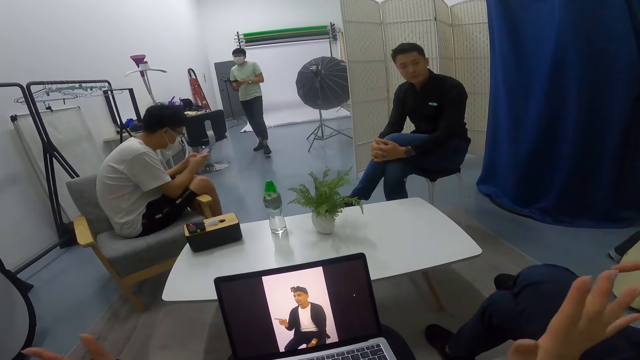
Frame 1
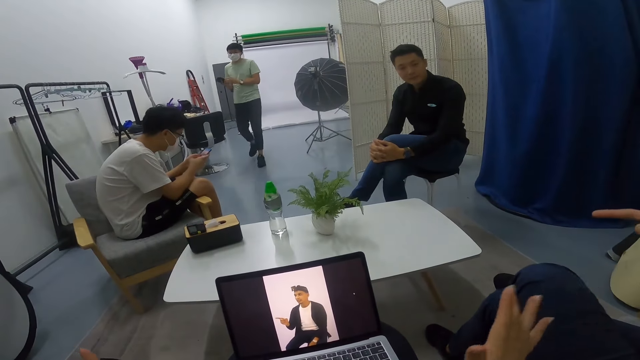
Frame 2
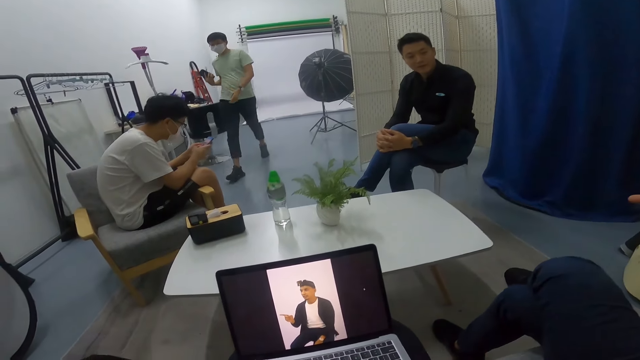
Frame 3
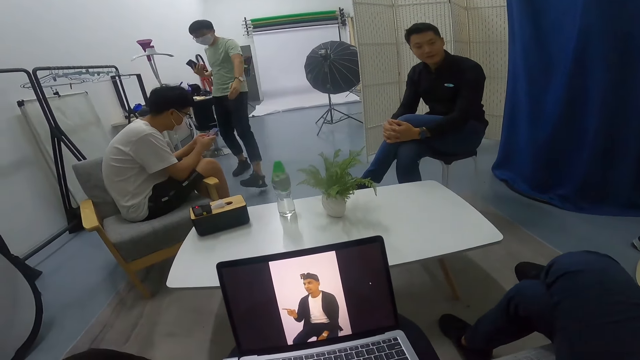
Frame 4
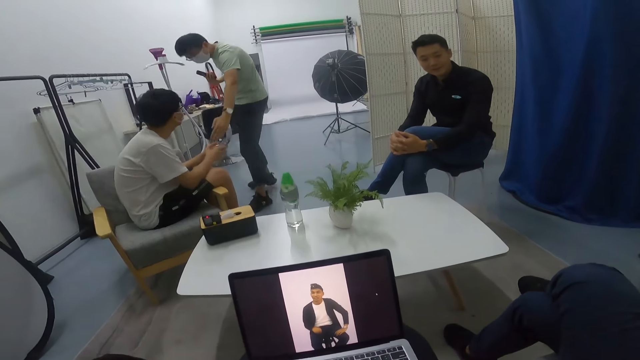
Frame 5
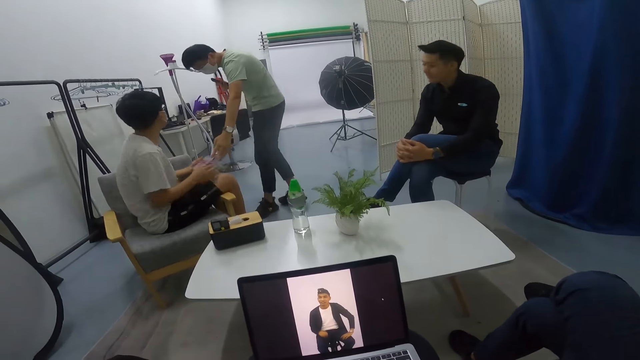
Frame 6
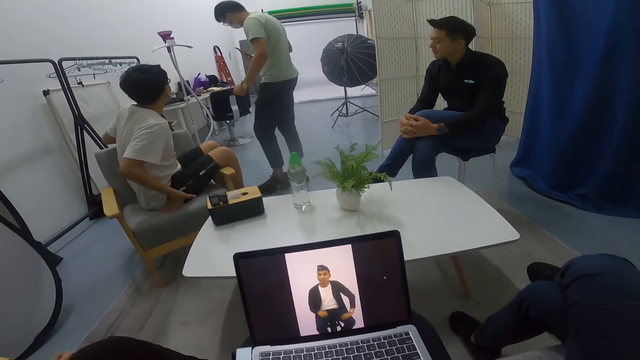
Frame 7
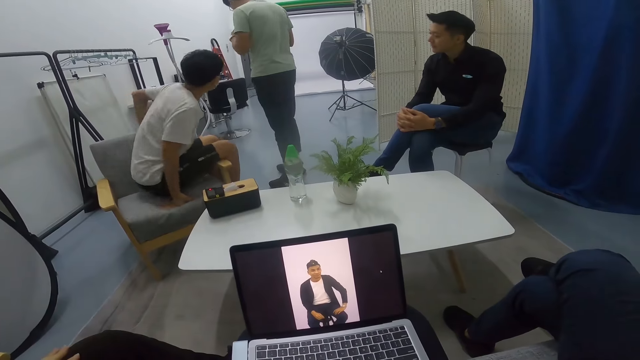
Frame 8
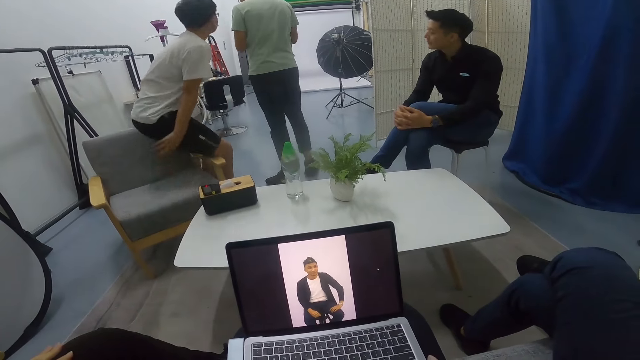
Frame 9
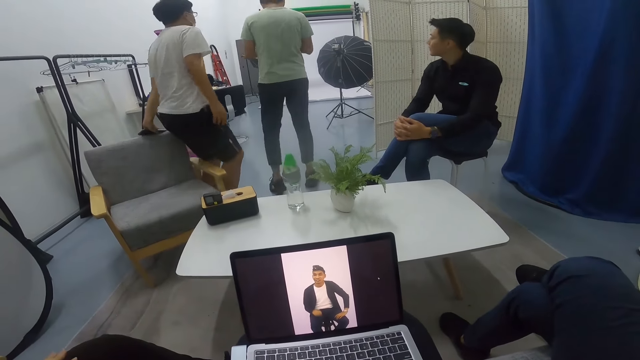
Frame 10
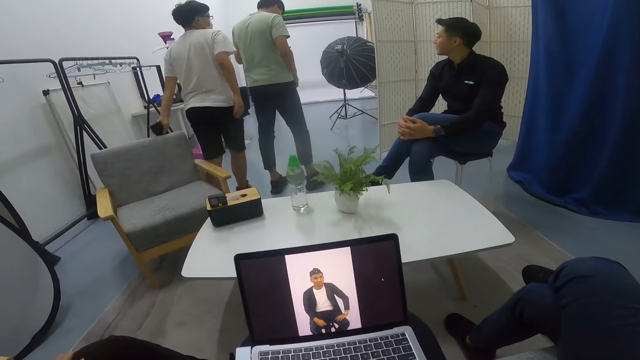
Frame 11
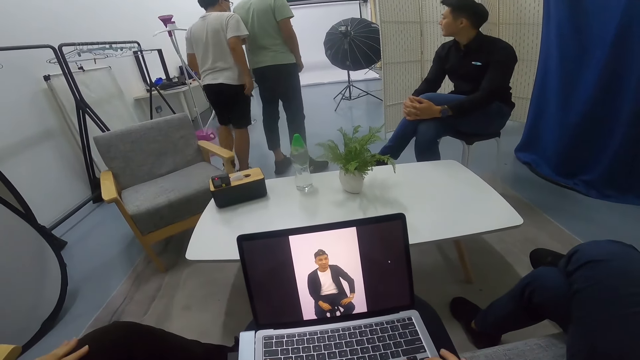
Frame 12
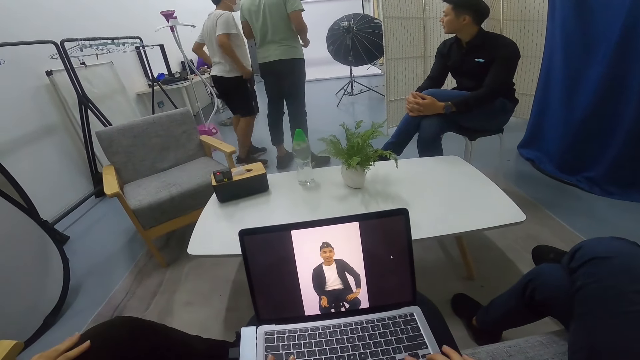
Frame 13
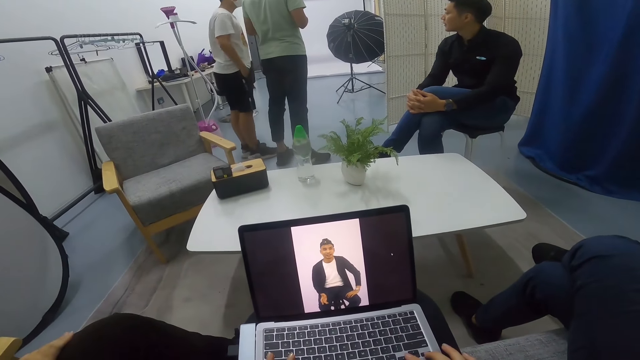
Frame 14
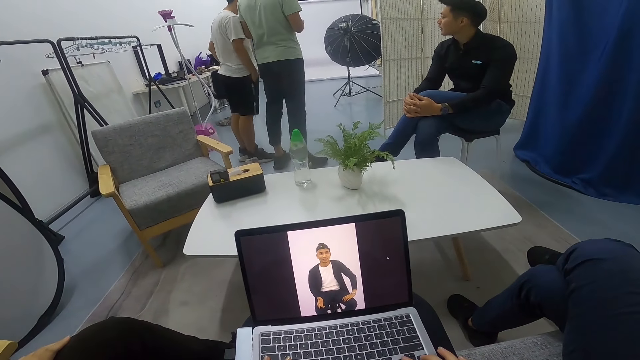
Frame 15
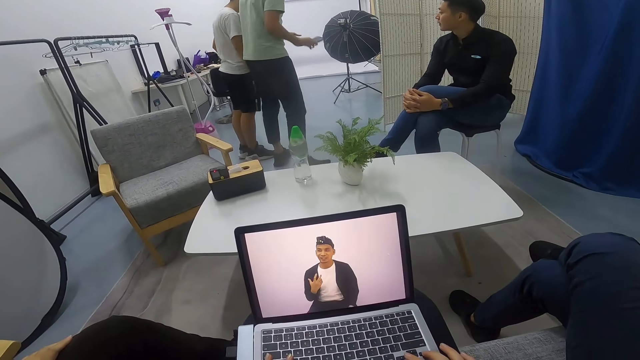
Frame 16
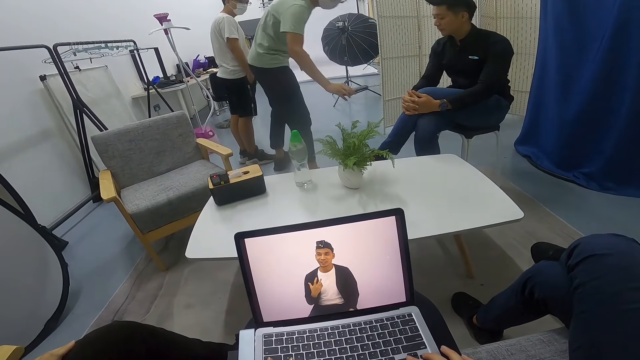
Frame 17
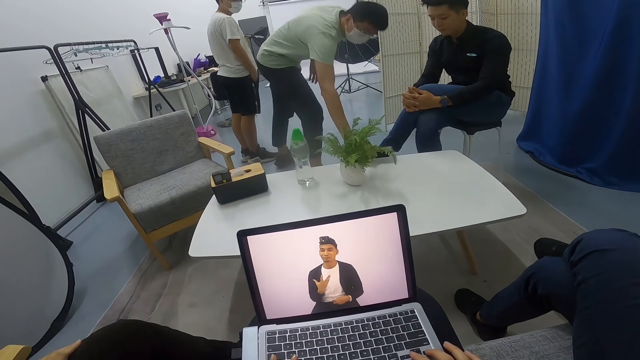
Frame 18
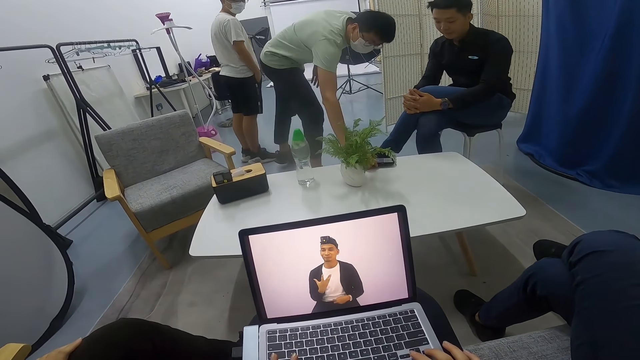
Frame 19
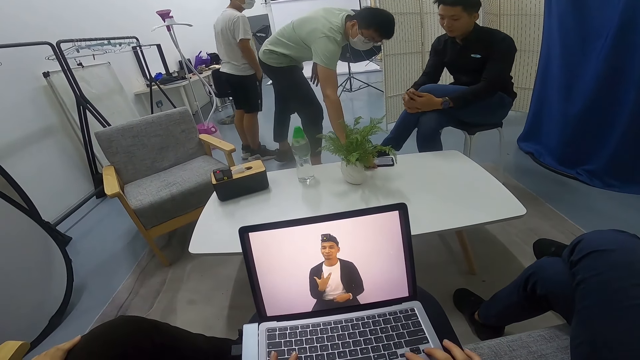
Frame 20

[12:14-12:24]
A man carries a phone towards another man. The camera wearer converses with a third man. The first man calls the second man from the seat. The first man converses with the second man. The second man stands and walks after the first man in the room. The first man converses with the second man. The first man stands on the floor with the second man. The first man moves his phone and drops the phone on the table.

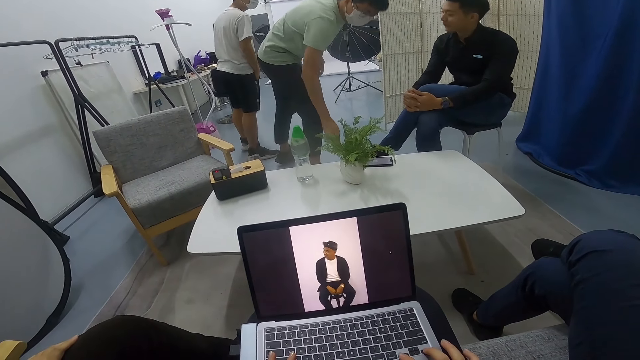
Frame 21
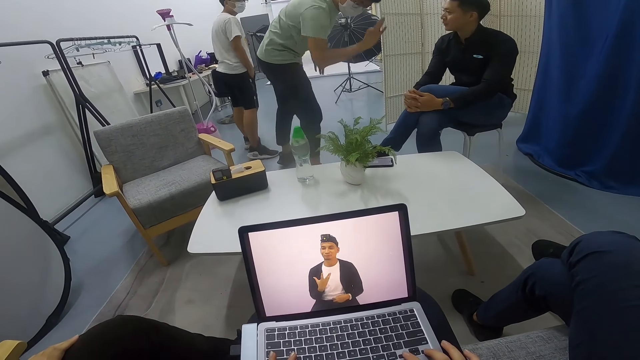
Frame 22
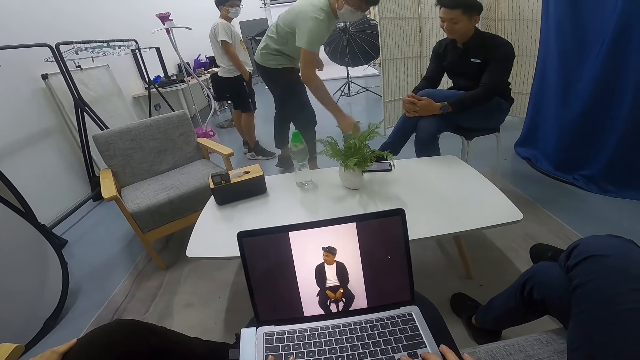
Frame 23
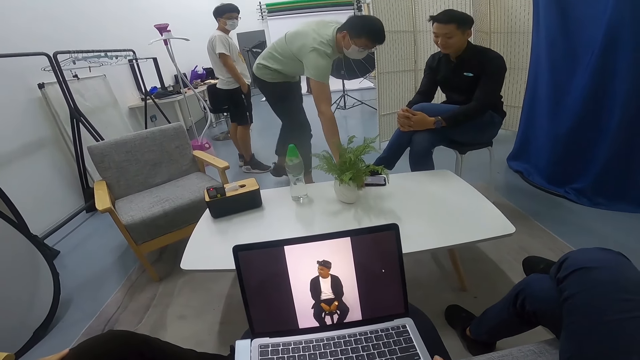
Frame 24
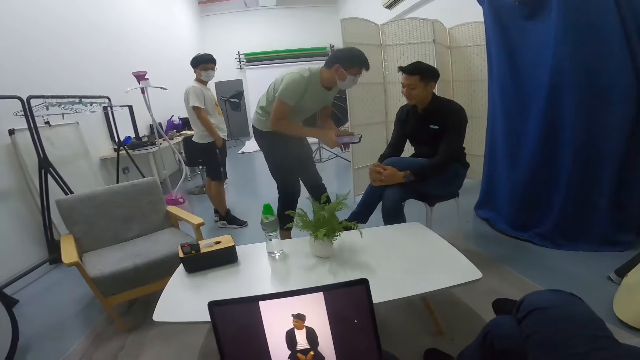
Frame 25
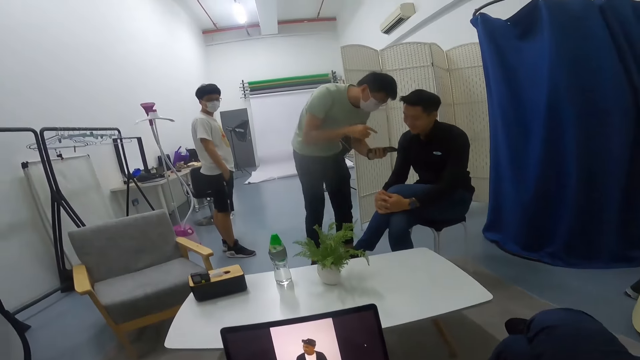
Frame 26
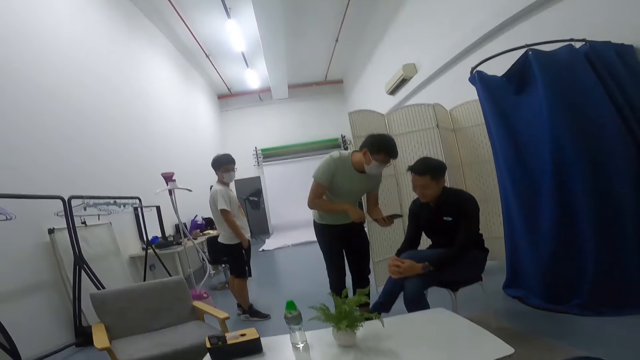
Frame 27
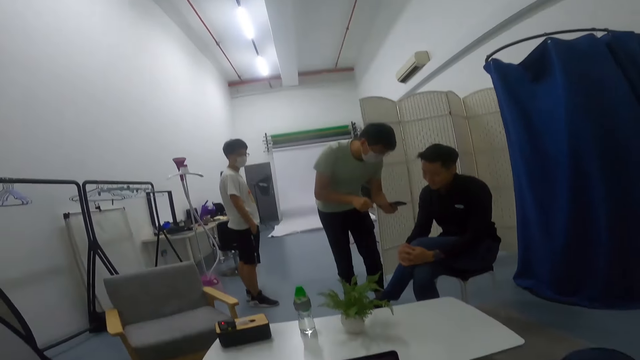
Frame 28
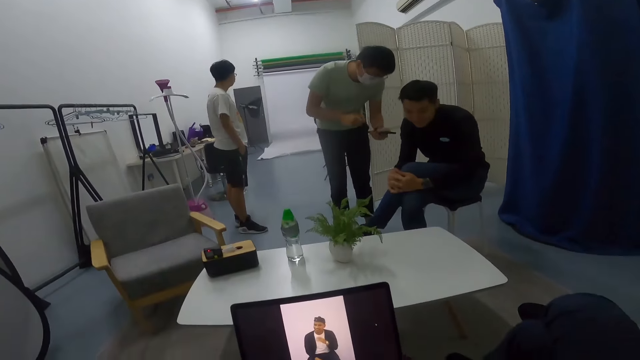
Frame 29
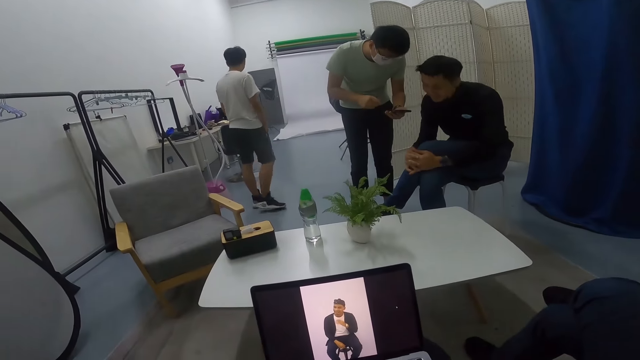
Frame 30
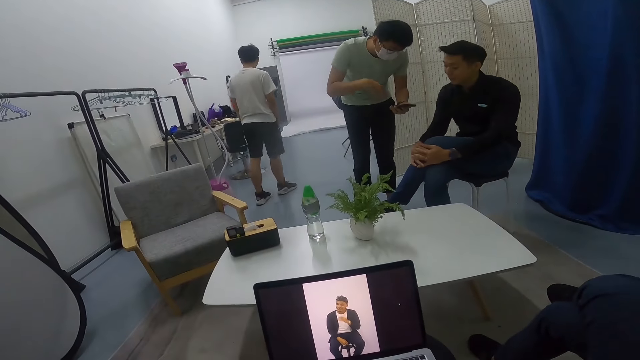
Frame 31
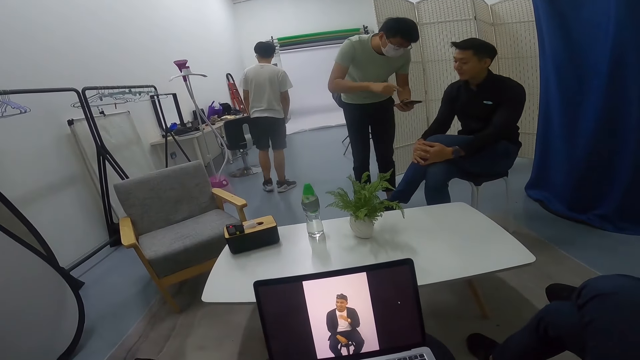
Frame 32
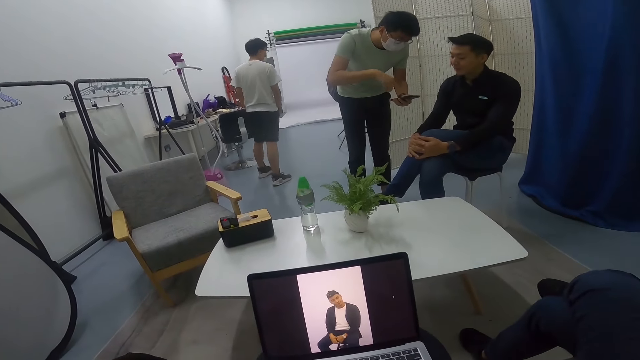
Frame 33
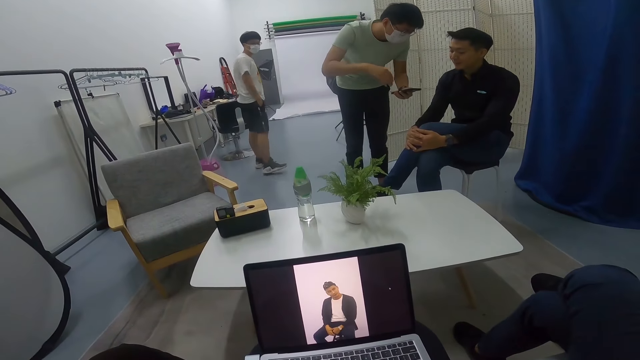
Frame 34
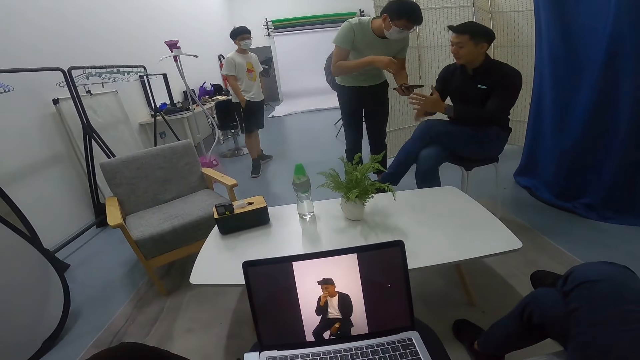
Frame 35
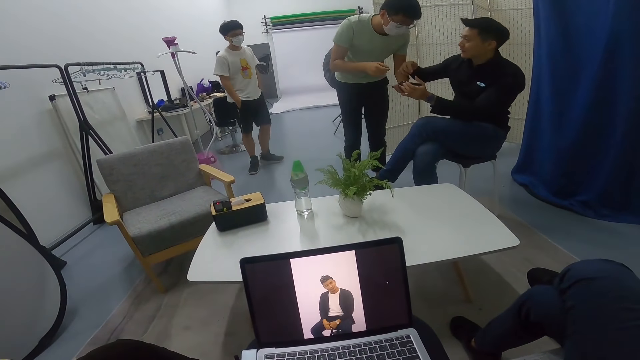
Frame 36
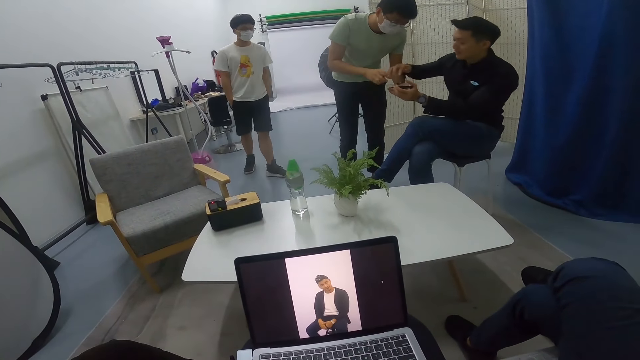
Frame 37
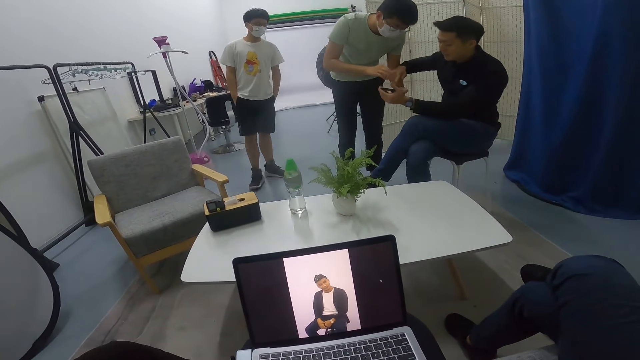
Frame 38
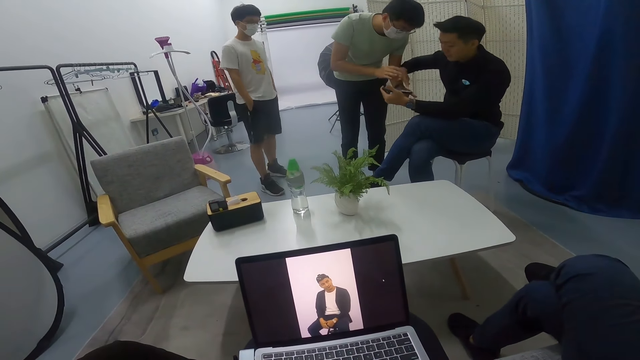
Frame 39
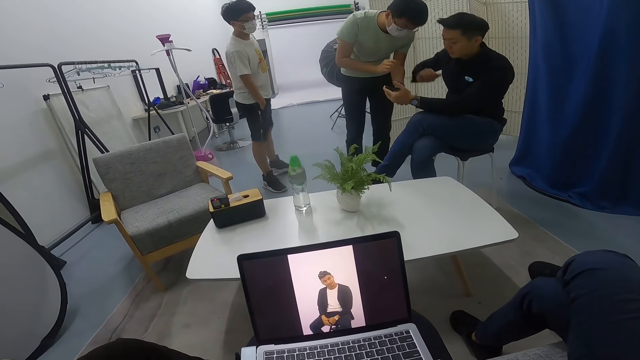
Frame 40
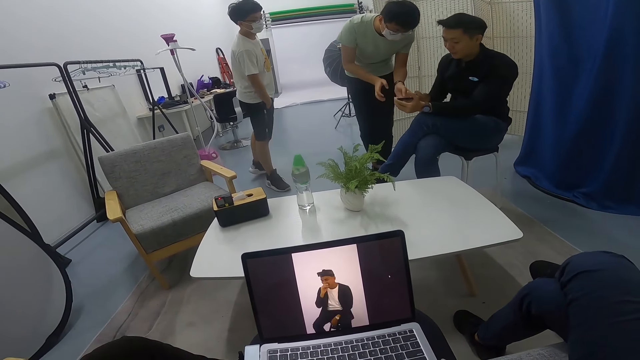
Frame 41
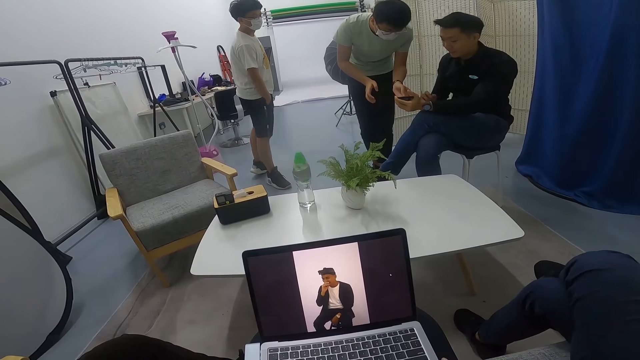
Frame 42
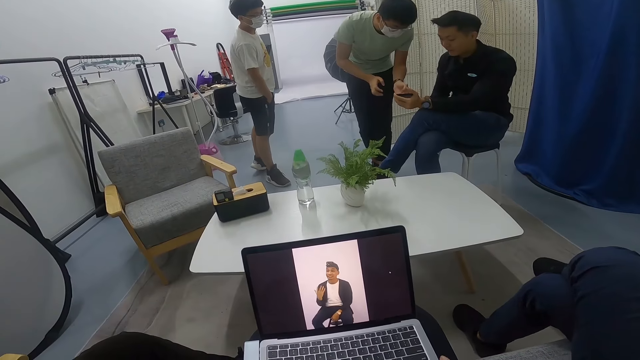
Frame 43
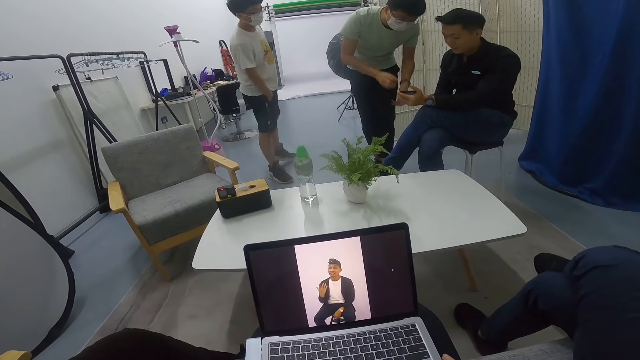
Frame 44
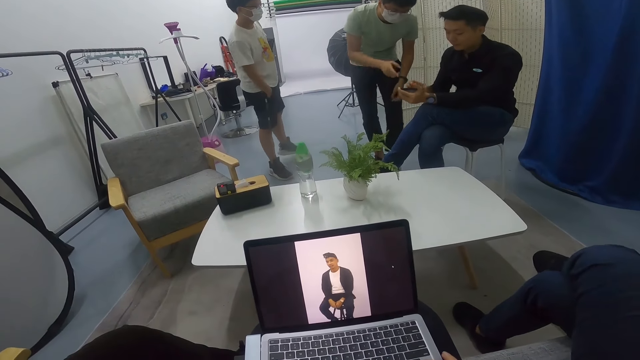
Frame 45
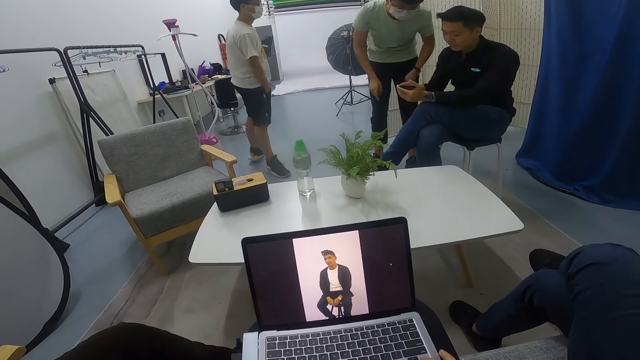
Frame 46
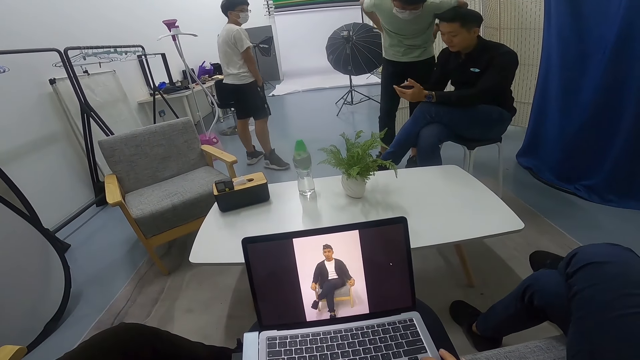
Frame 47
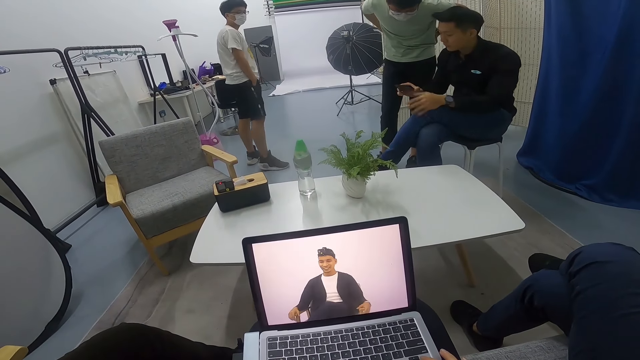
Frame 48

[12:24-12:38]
A man converses with another man. The first man picks up the phone from the table. The first man converses with the second man. A third man walks round on the floor. The first man converses with the second man. The second man takes the phone from the first man and holds the phone. The first man converses with the second man. The second man uses the phone.
